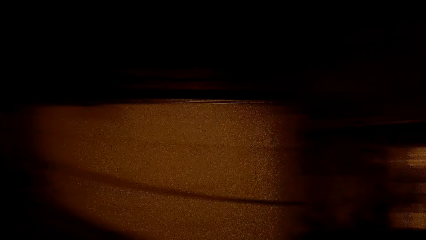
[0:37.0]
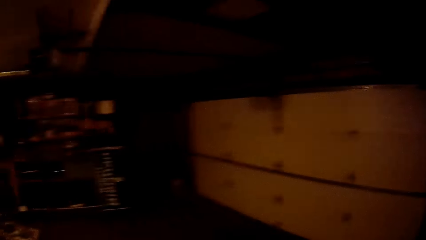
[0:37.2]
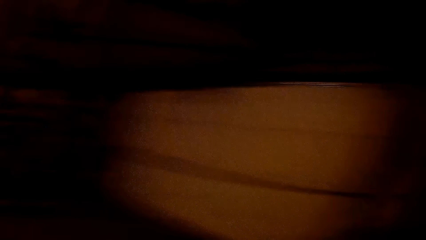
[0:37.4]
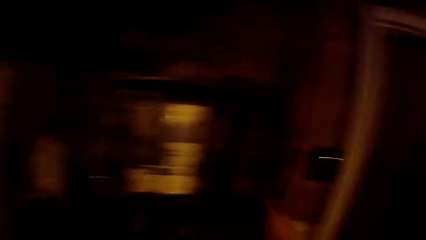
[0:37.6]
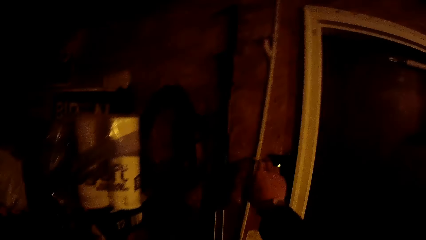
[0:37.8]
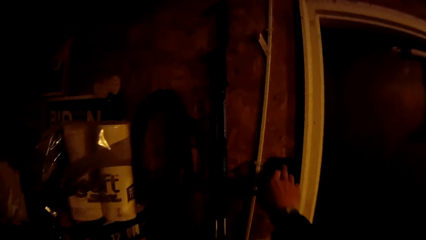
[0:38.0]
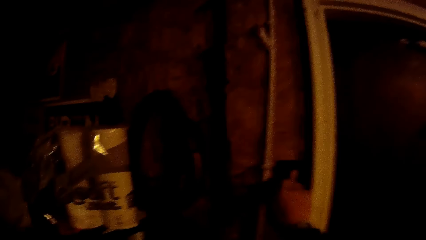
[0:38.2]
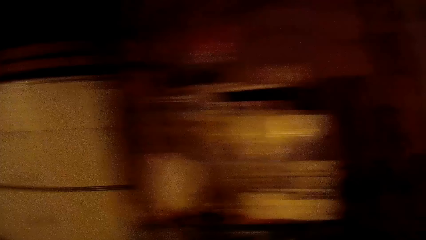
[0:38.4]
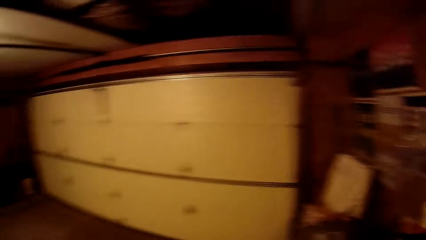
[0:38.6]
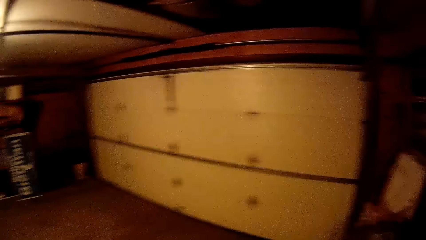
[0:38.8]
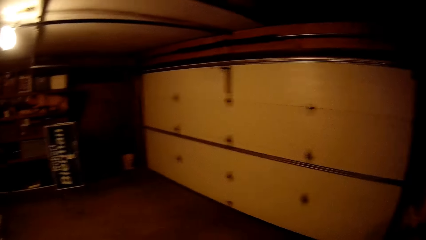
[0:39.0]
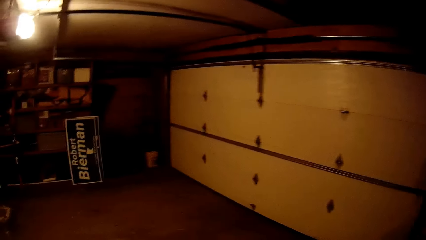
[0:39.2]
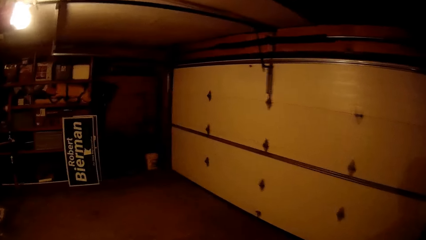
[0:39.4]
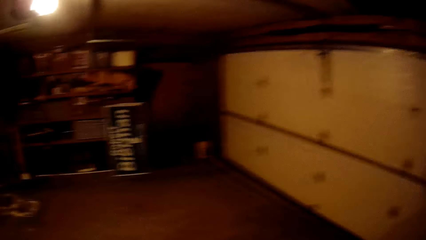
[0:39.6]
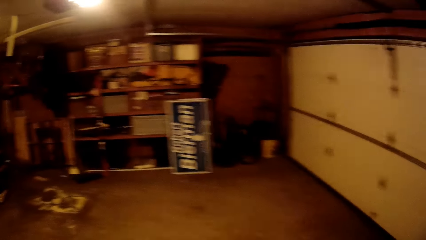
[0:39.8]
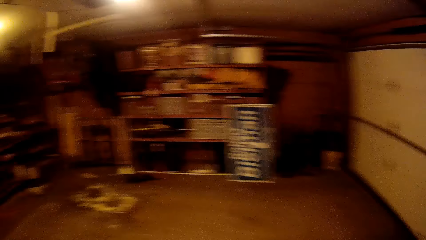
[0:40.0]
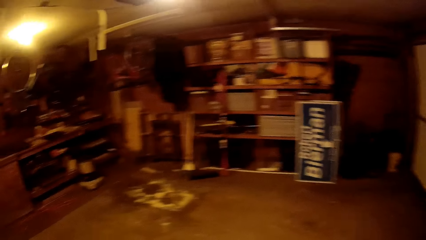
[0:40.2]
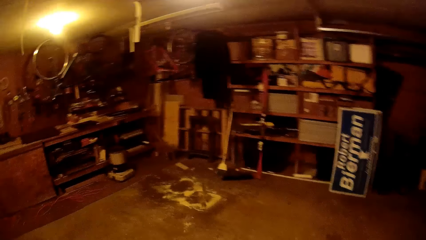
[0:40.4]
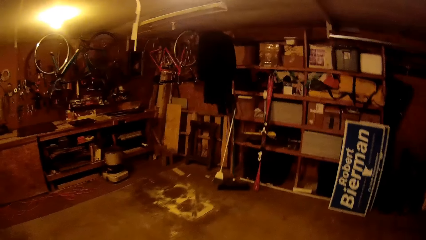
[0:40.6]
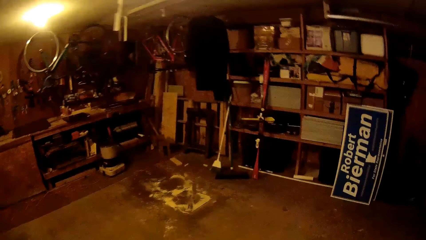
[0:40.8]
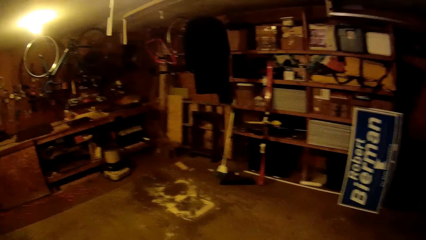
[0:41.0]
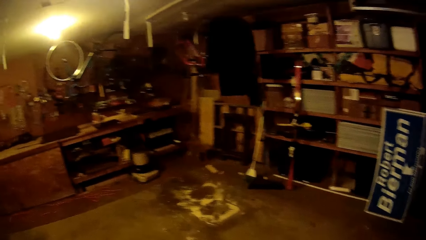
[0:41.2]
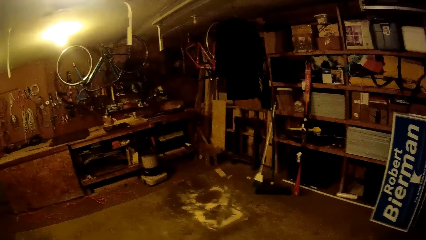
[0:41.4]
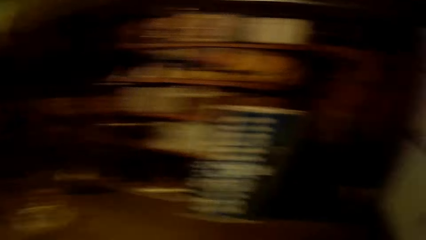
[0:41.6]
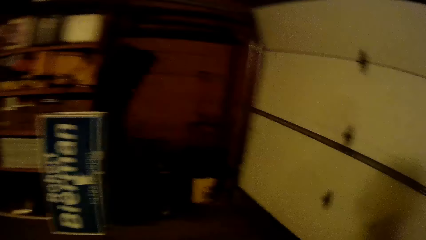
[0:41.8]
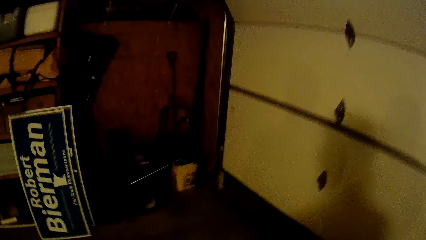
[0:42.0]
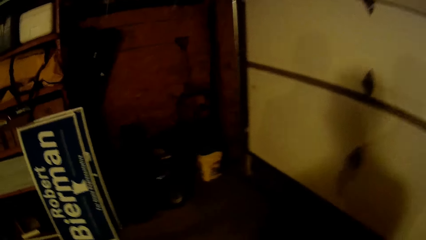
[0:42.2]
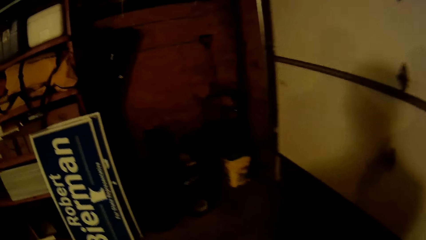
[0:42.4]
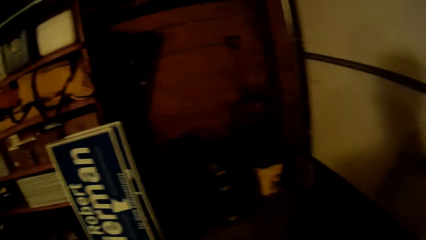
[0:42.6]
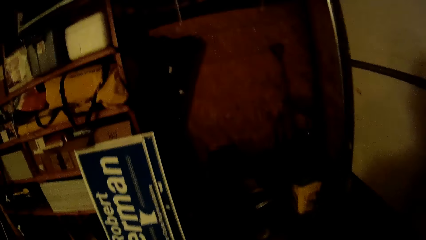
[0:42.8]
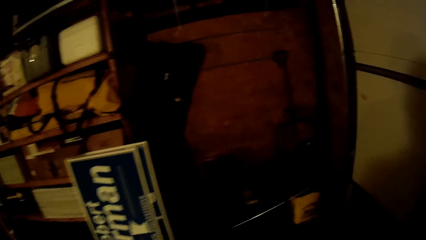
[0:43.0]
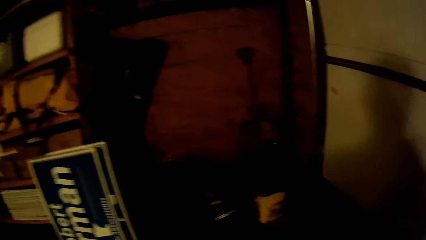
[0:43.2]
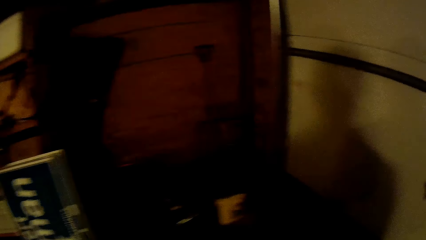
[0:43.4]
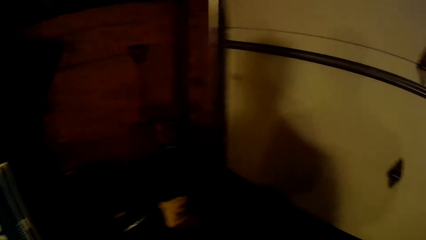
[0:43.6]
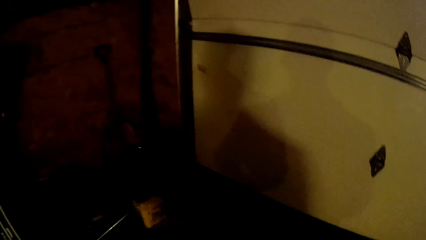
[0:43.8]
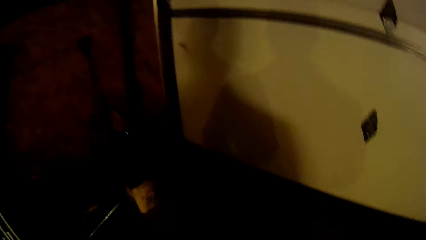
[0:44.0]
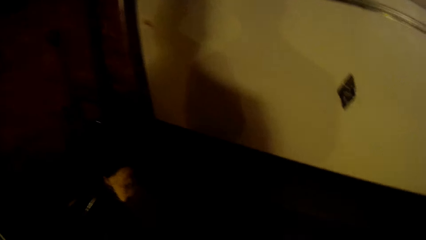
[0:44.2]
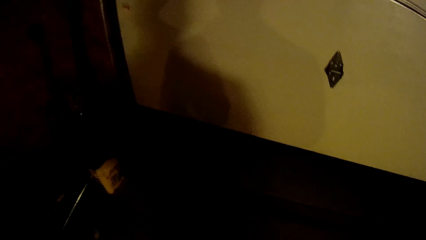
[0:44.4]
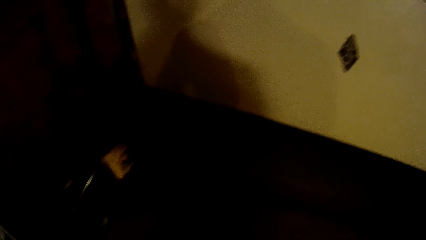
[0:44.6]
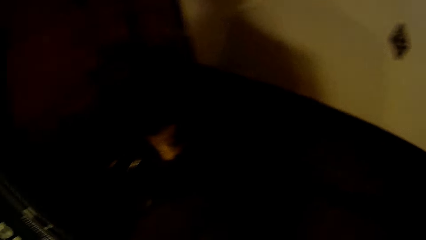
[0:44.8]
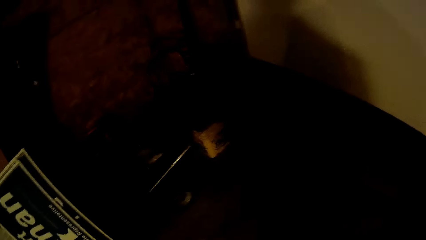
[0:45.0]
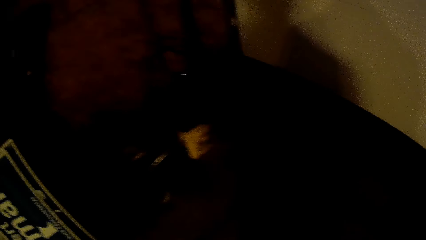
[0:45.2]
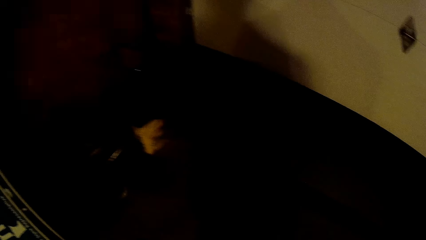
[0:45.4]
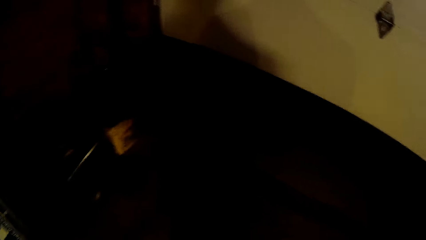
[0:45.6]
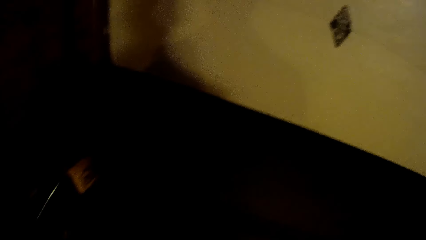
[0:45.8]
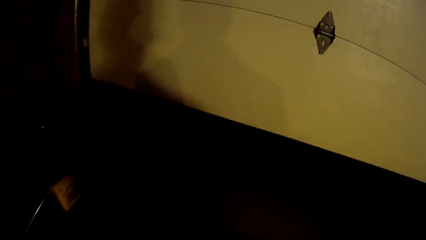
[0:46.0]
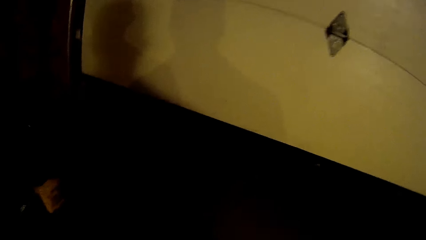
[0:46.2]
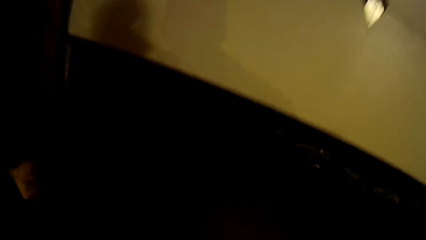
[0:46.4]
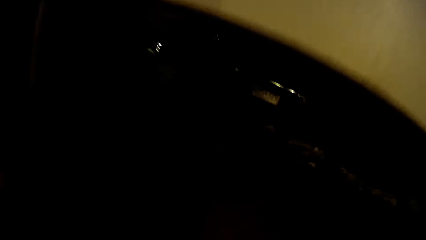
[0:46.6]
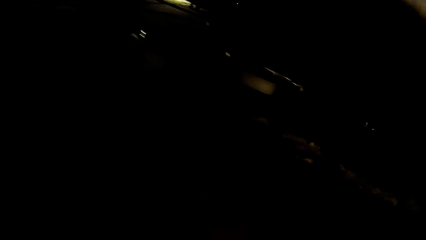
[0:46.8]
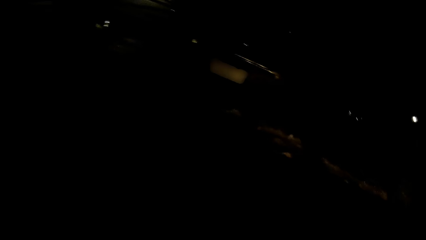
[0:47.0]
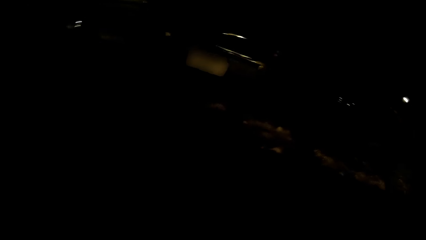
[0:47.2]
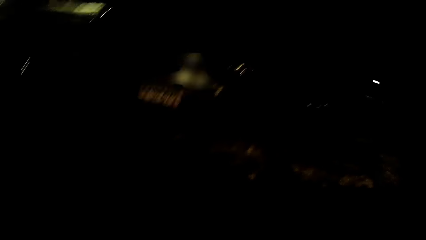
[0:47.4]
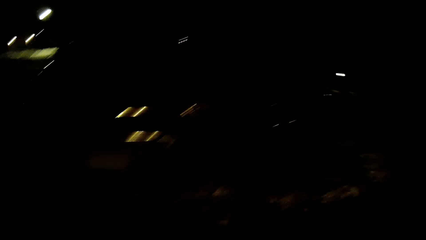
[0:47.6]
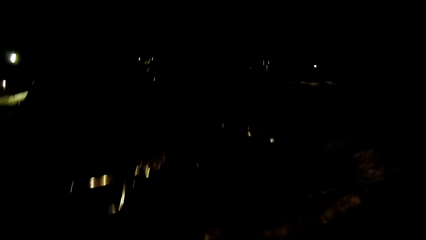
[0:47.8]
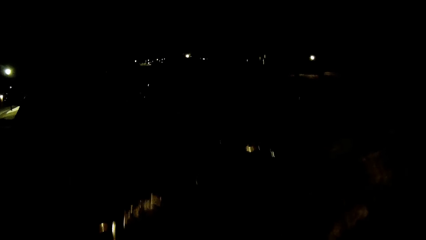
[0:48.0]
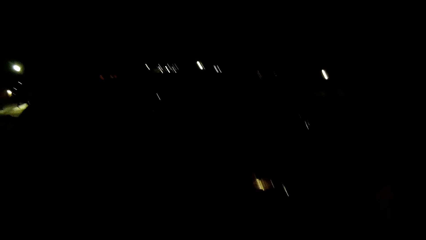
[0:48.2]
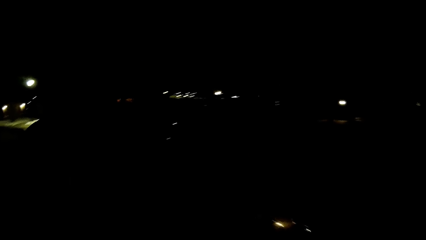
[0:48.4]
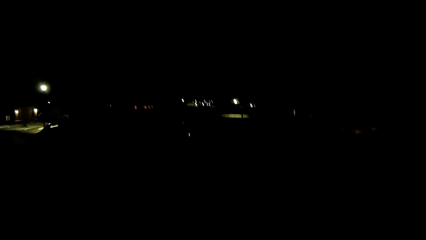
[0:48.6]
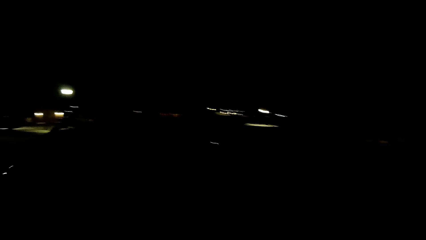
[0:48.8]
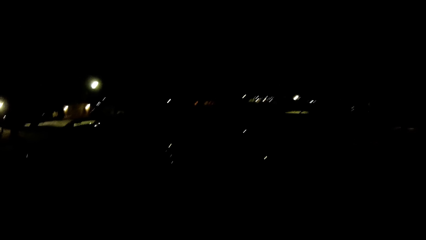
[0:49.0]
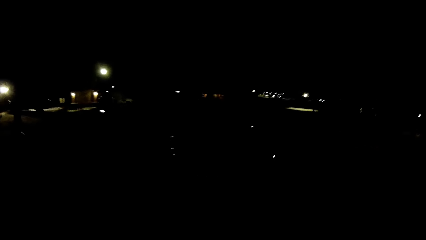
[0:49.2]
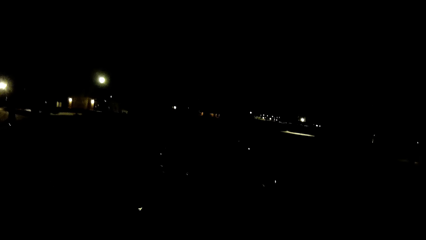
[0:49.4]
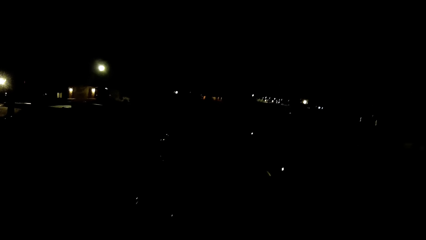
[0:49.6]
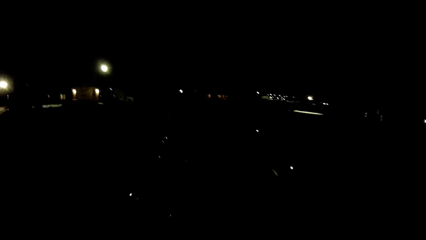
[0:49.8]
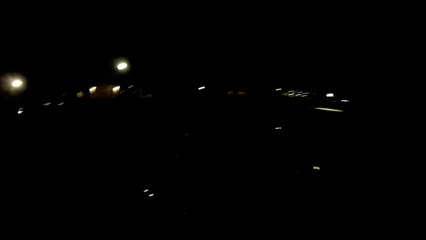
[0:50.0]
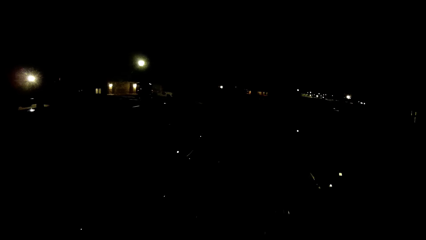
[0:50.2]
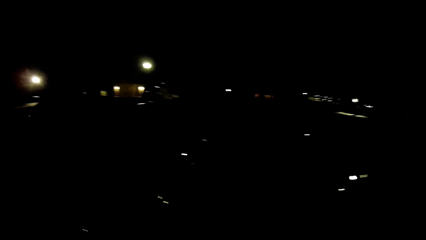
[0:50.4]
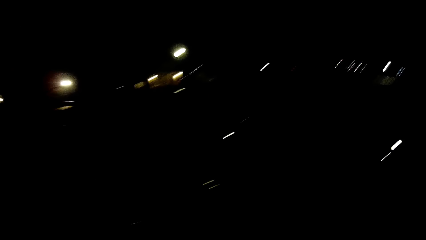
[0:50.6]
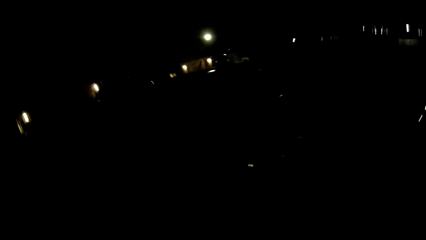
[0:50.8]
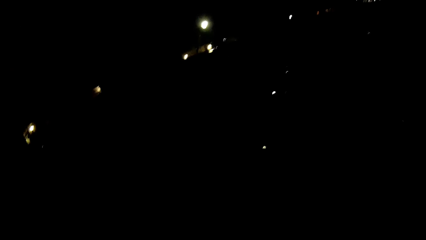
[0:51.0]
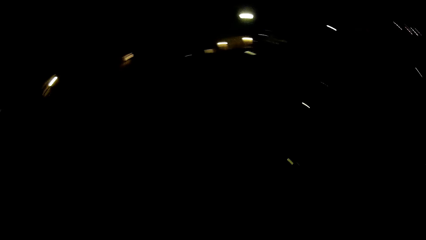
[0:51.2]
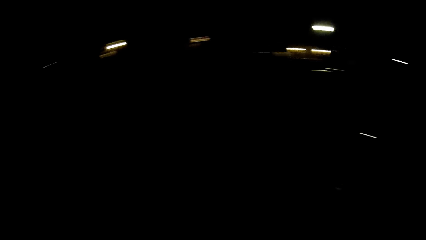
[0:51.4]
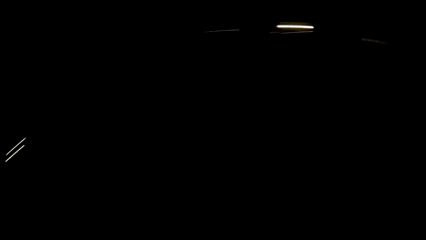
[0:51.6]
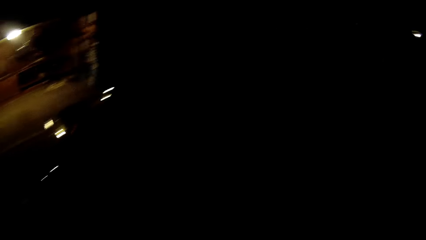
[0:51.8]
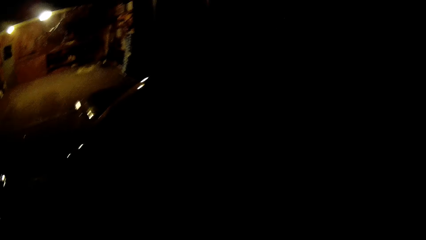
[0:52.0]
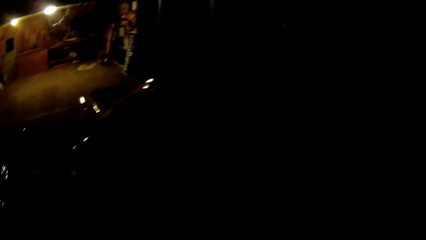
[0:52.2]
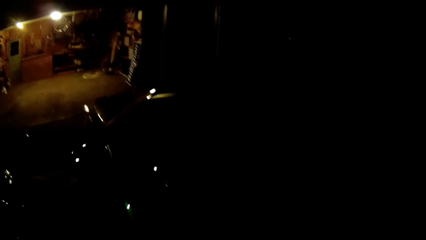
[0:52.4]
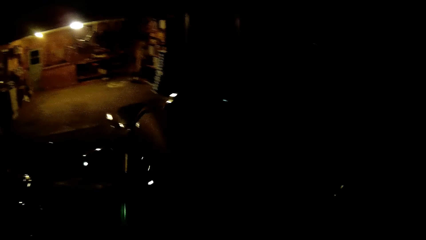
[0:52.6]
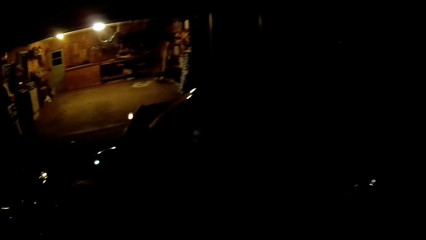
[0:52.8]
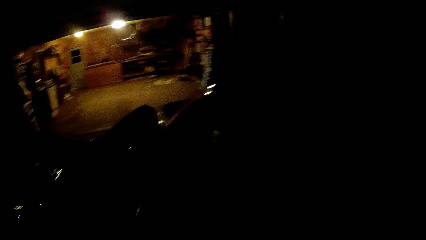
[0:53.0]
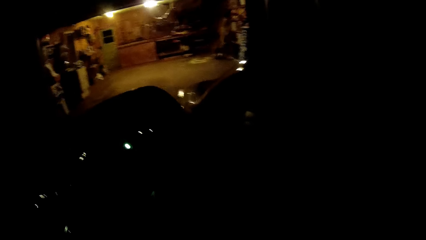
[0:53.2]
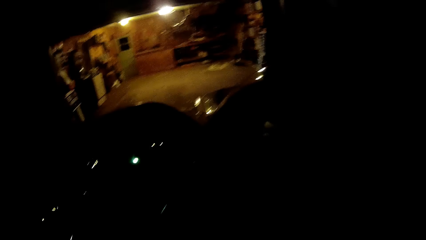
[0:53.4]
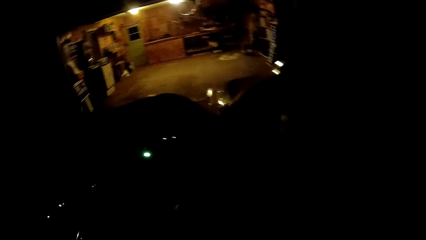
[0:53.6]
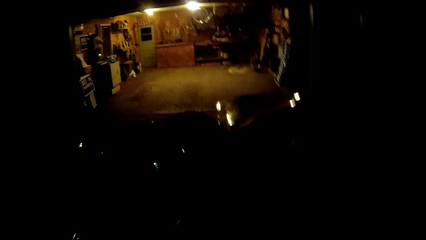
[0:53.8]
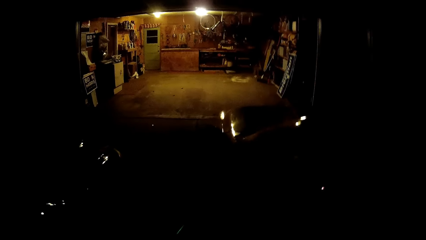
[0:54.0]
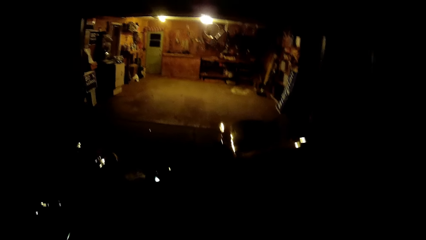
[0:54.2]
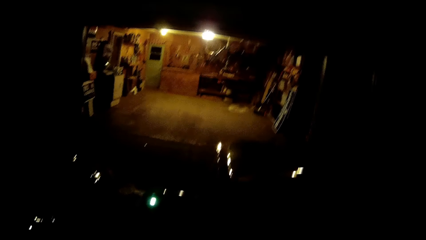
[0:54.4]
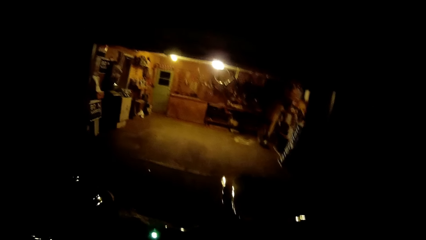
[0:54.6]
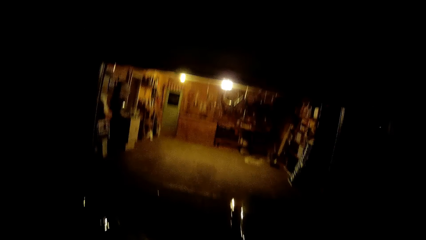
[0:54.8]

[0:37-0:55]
The camera wearer touches a switch on the wall. They switch the garage gate socket. They walk out of the garage. They open a car door.
